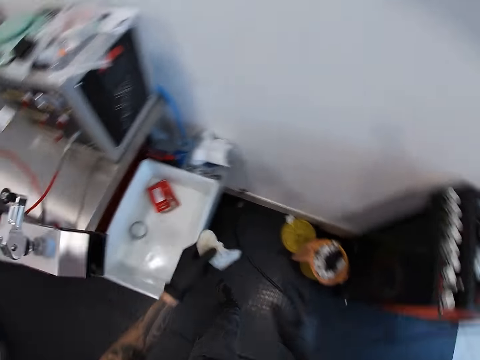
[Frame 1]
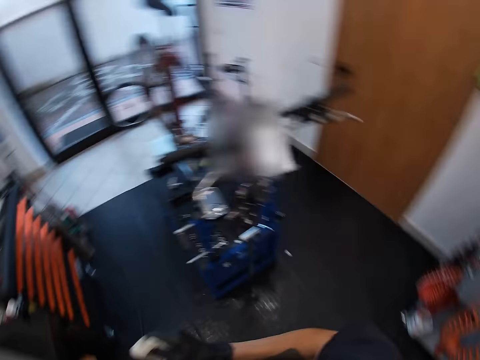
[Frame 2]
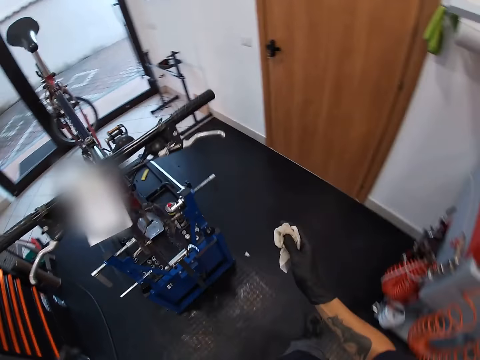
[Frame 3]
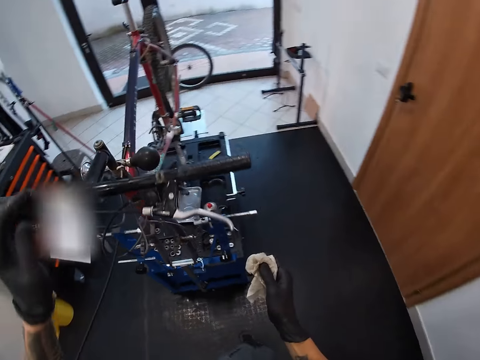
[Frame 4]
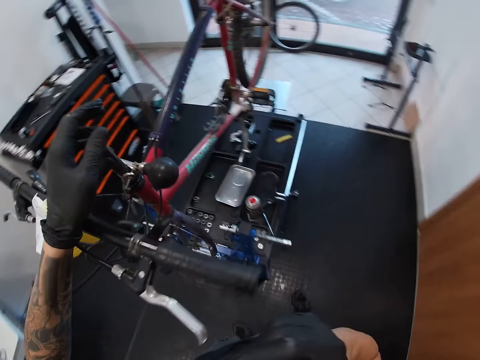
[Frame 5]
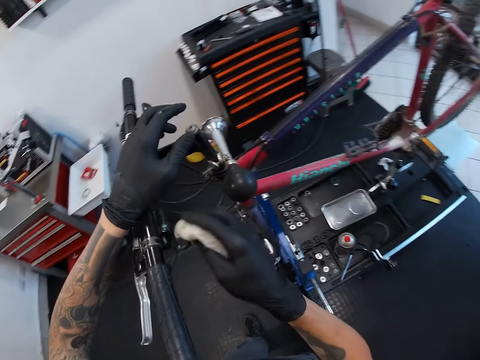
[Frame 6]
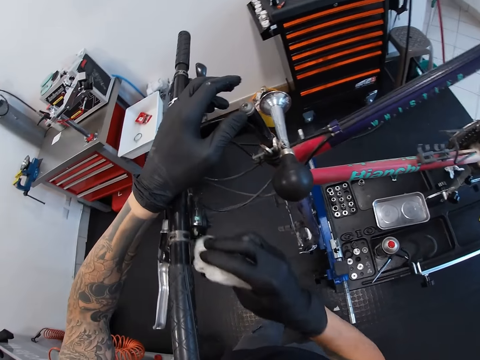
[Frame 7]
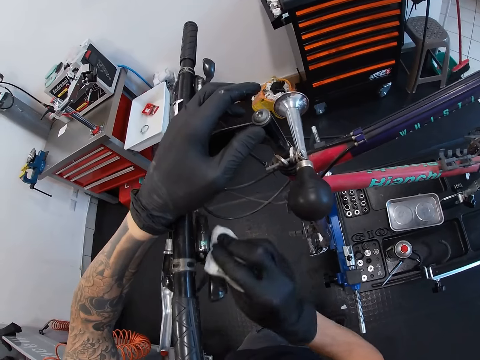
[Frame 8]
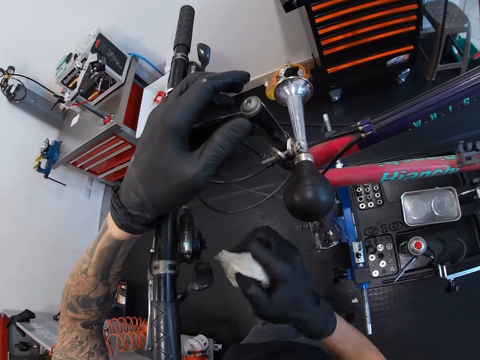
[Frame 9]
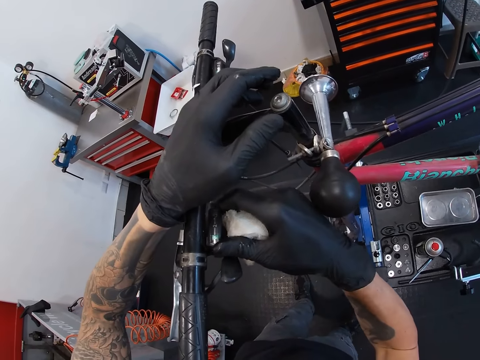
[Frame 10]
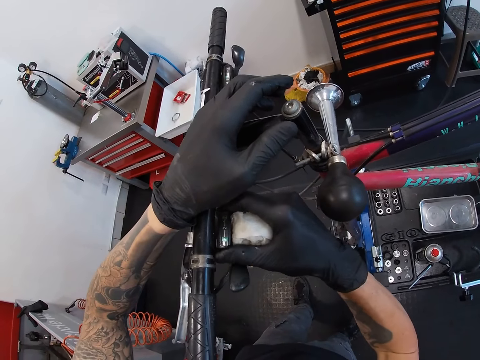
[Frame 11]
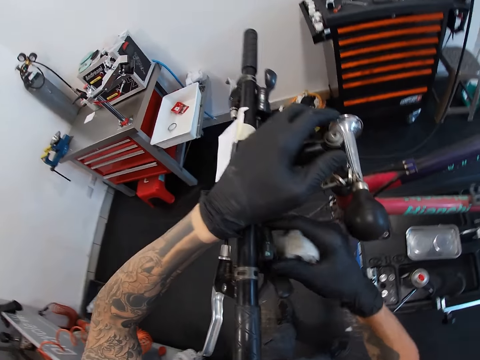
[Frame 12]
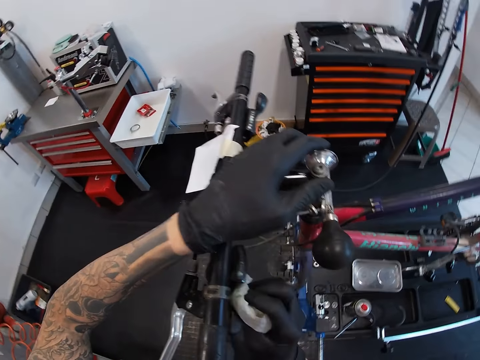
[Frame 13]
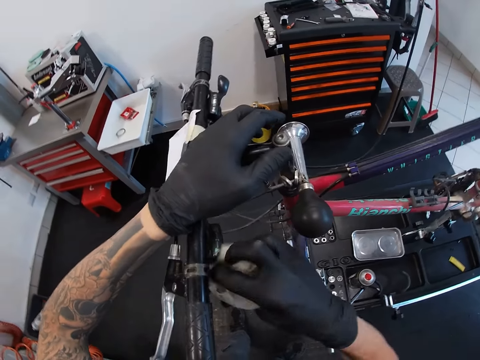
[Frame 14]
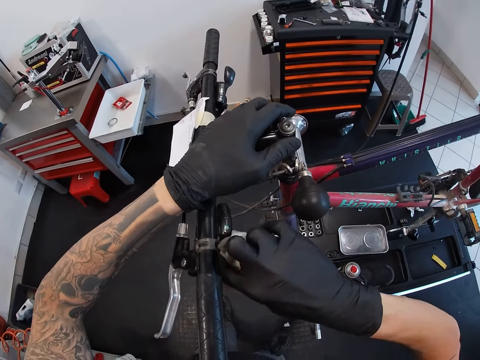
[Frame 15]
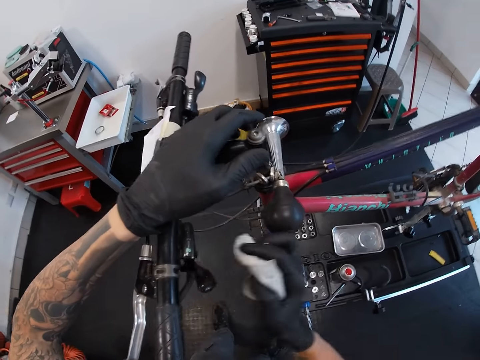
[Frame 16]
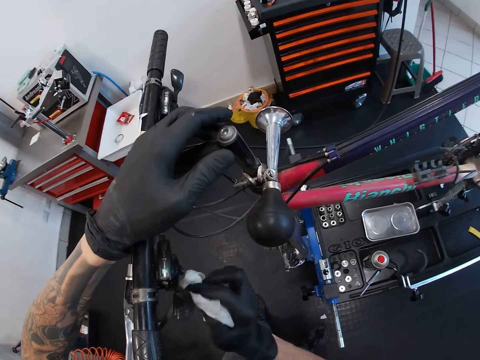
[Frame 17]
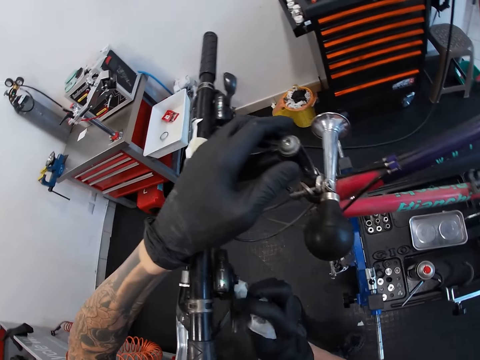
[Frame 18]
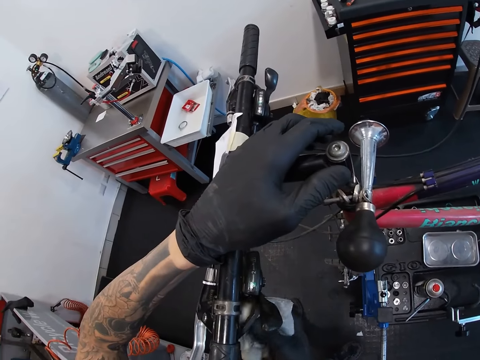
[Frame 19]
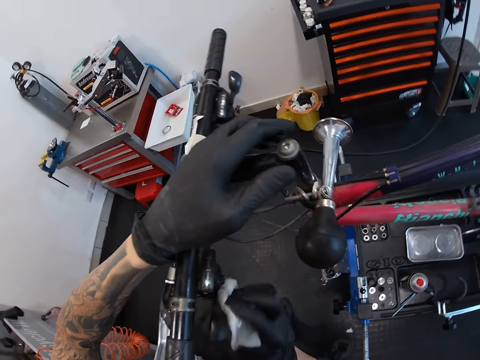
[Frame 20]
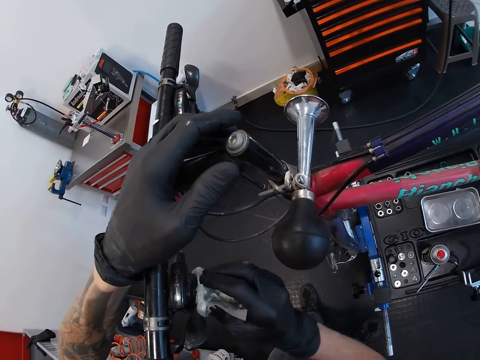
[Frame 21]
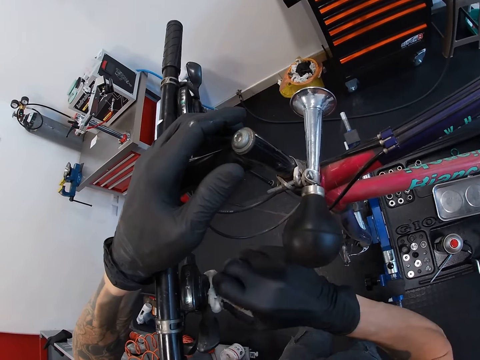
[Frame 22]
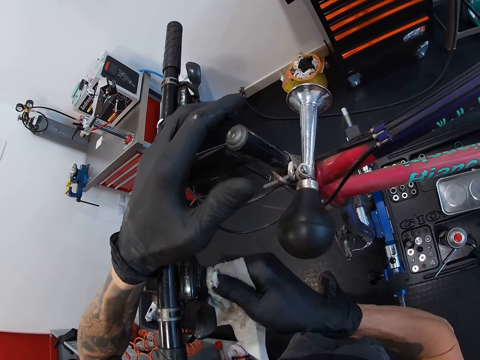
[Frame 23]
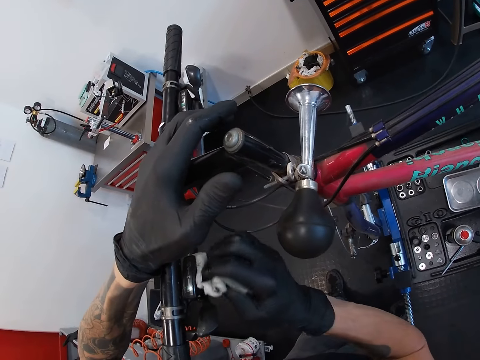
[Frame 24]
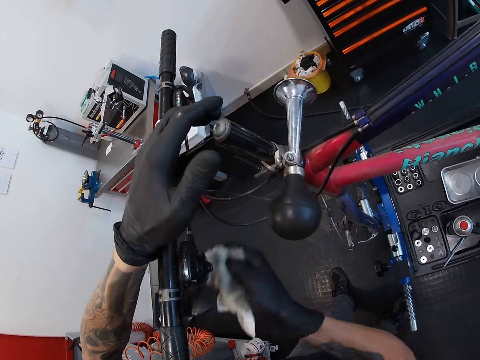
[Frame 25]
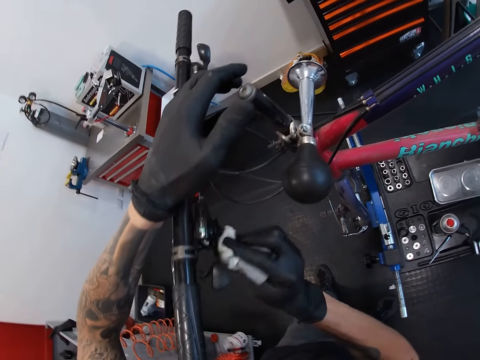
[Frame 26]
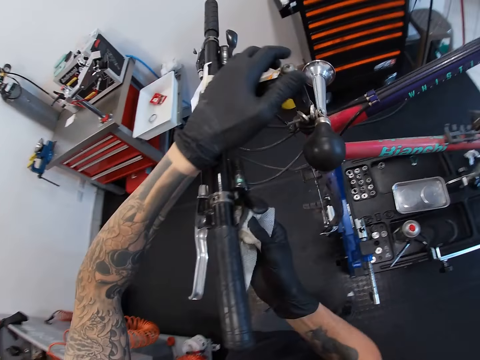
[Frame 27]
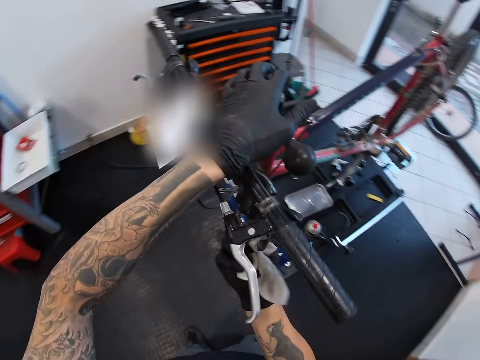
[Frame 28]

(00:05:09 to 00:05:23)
The camera wearer passes the napkin from his left hand to his right hand. He turns around and walks in the room. He places his left hand on the handlebar of the bicycle. He wipes the shifter of the bicycle with the napkin in his right hand. He pulls the shifter on the bicycle with his right hand. He wipes the shifter of the bicycle with the napkin in his right hand. He looks around. He wipes the bicycle.

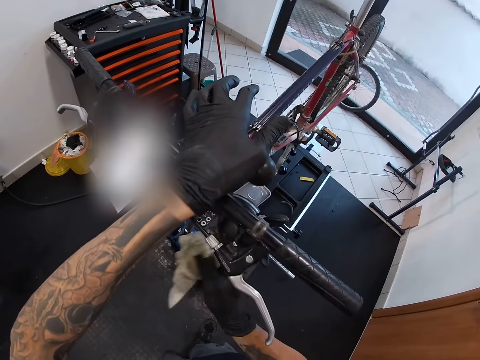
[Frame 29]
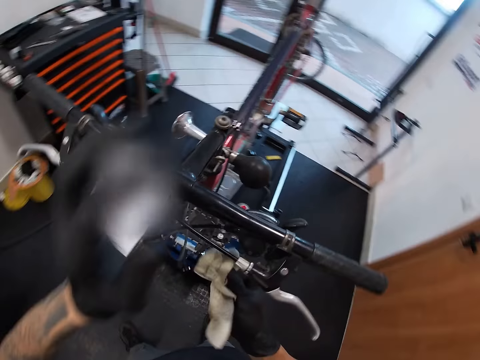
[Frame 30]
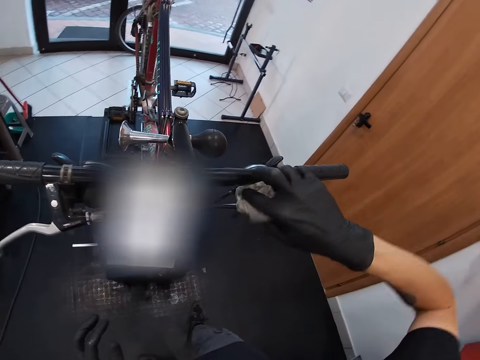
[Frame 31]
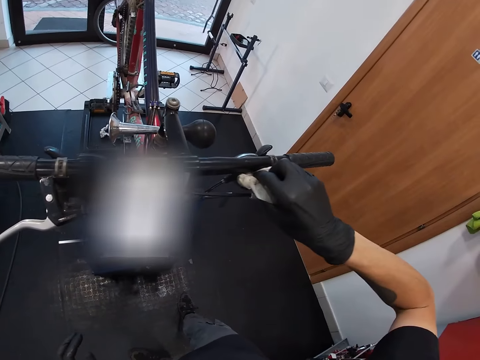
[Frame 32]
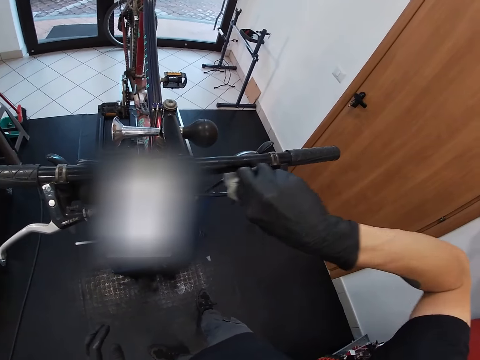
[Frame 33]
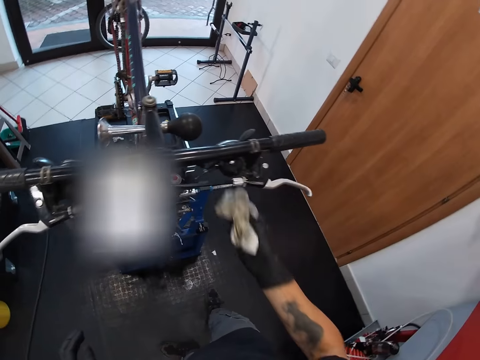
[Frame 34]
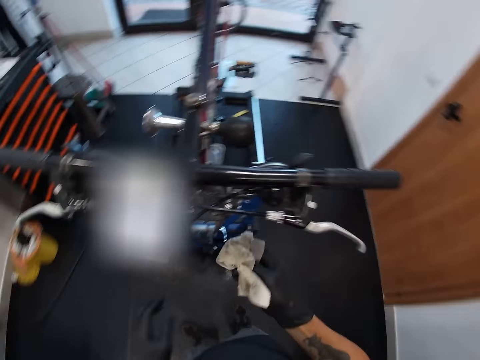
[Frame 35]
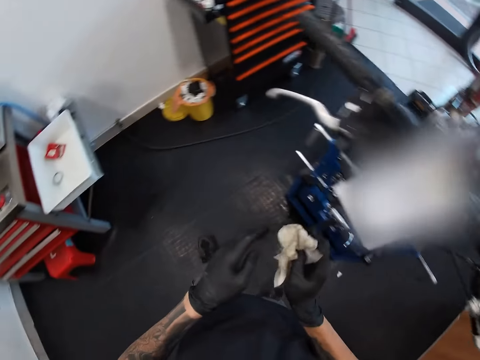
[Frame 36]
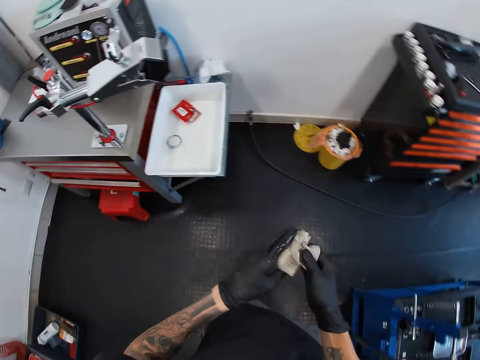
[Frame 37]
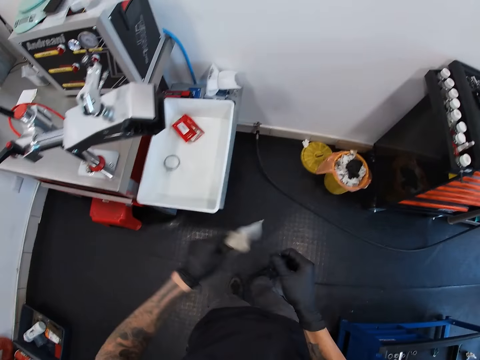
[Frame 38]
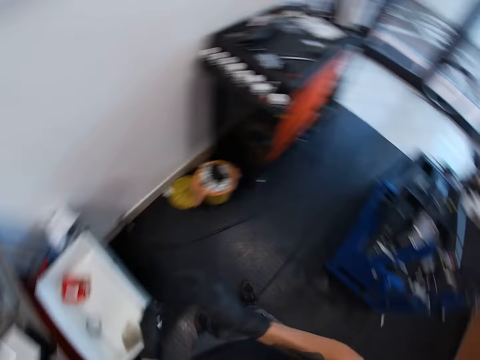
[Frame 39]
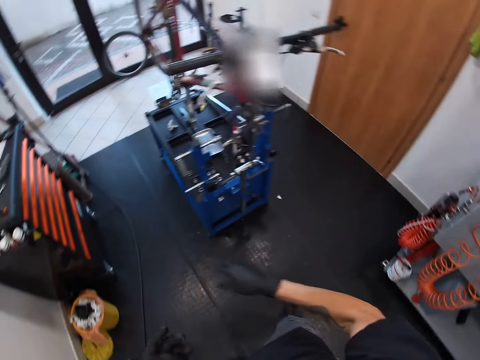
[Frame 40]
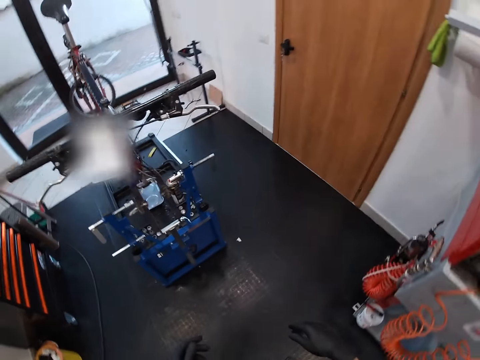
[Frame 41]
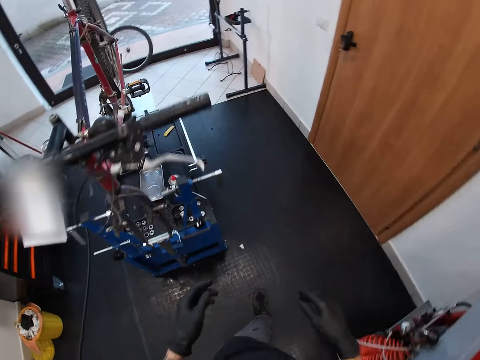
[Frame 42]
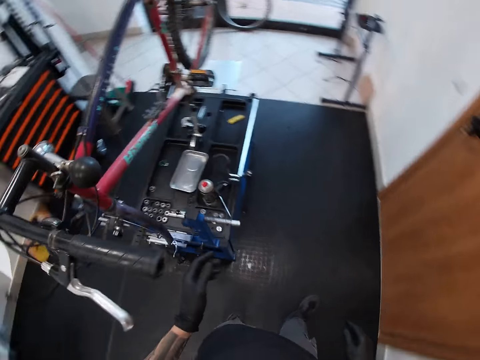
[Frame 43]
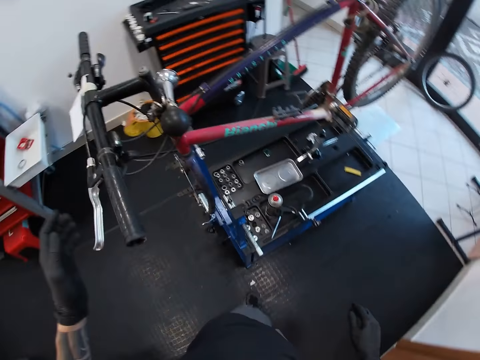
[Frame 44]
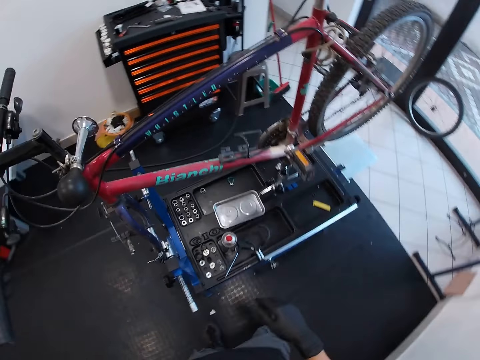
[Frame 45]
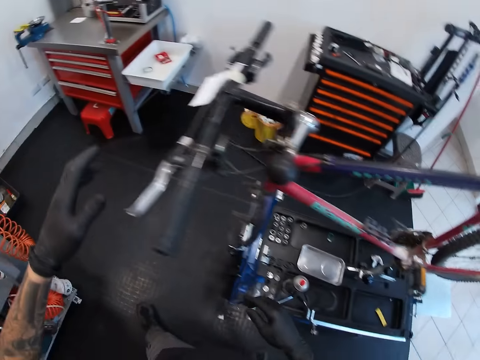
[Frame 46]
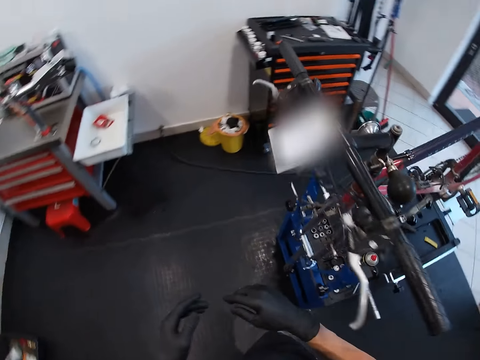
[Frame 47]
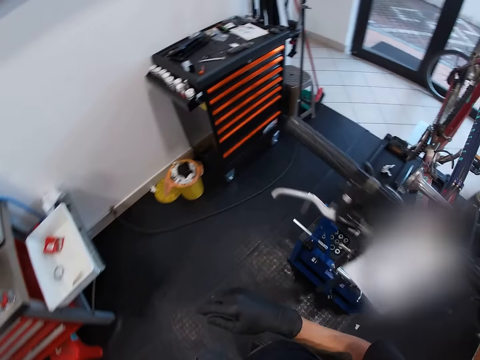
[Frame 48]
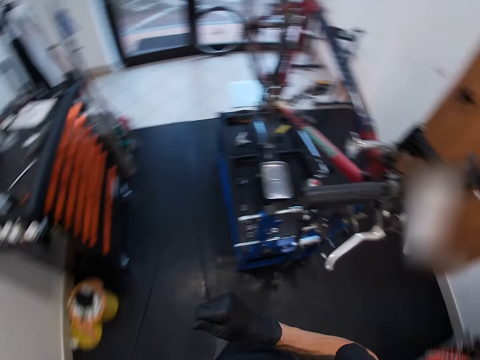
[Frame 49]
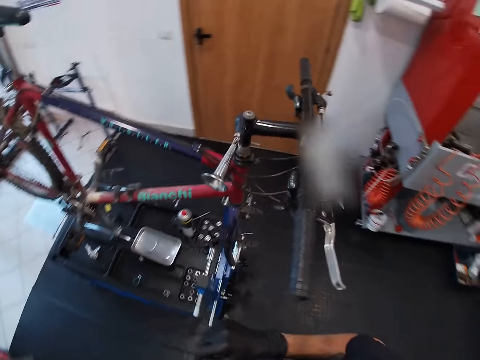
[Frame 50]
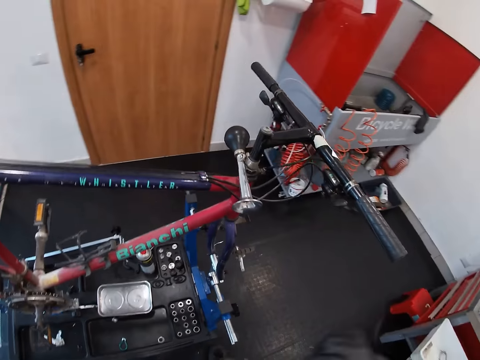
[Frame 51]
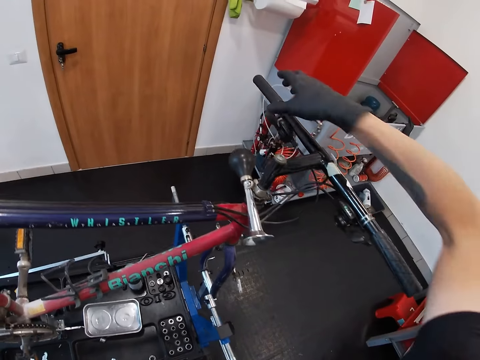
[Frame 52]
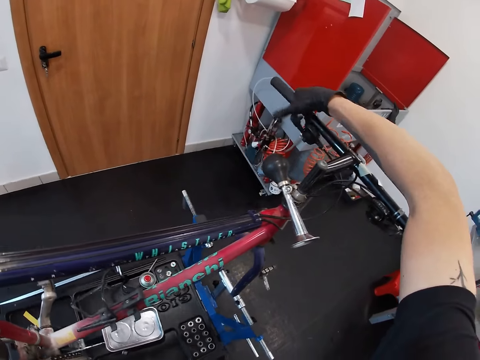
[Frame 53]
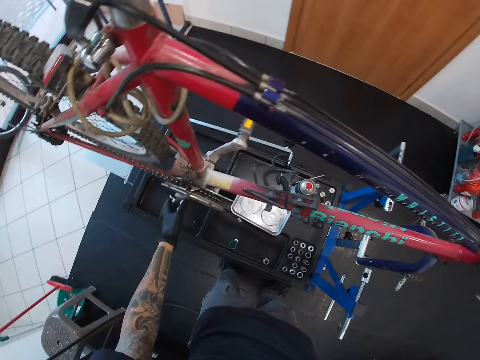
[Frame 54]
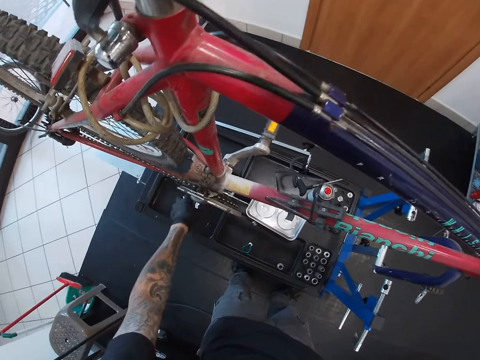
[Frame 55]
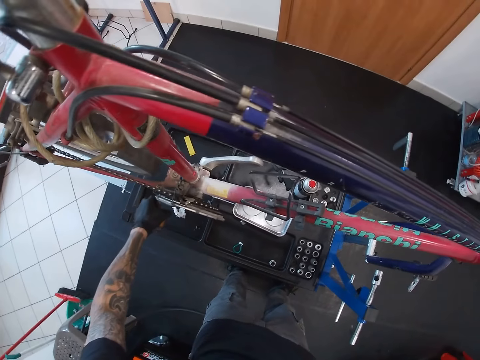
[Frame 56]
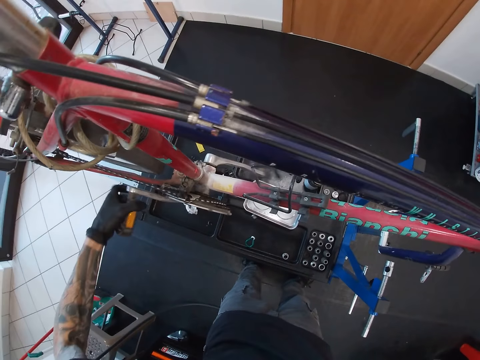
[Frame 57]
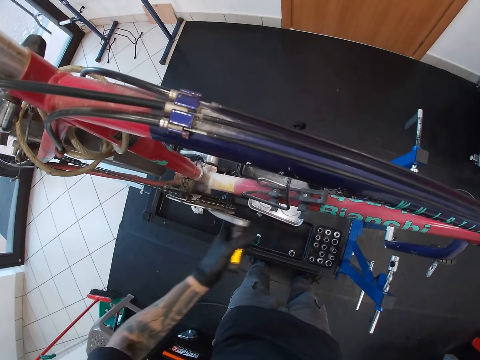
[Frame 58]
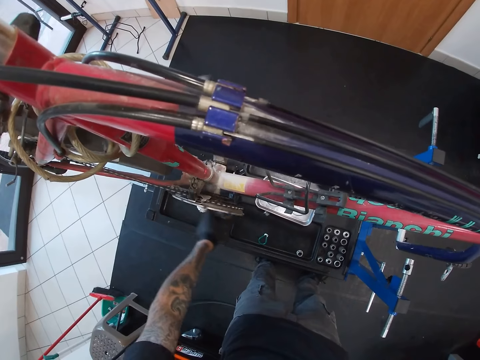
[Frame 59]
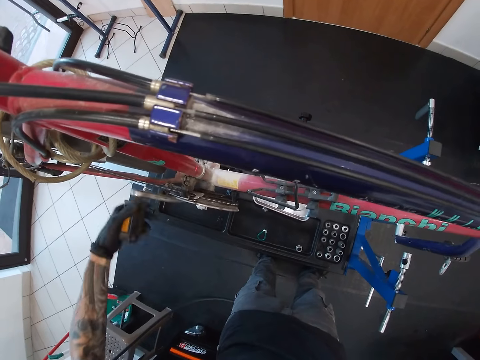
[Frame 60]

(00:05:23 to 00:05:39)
The camera wearer wipes the bicycle. He wipes both hands with the napkin. He walks in the room. He drops the napkin in the plastic container on the table with his left hand. He turns around. He walks in the room. He turns around. He walks in the room. He turns around. He holds the grips and the shifter of the bicycle with his right hand. He presses the bicycle brake. He looks around. He spins a pedal on the bicycle with his left hand.
